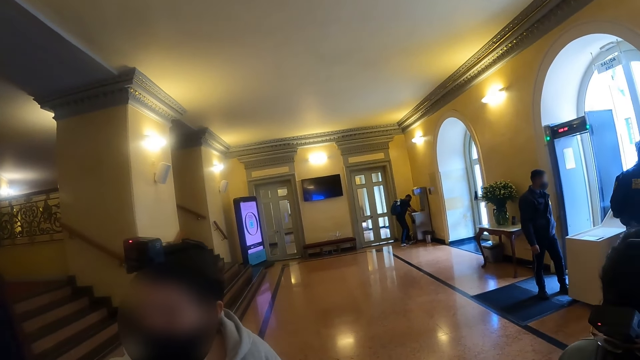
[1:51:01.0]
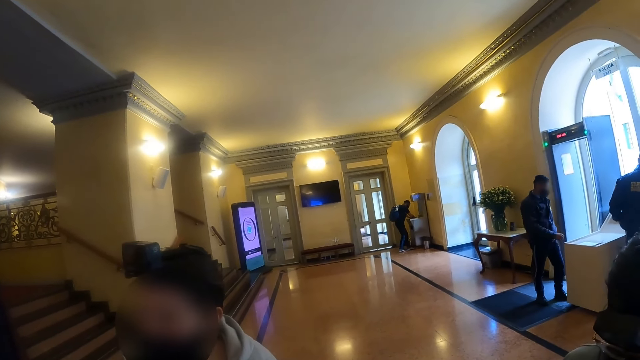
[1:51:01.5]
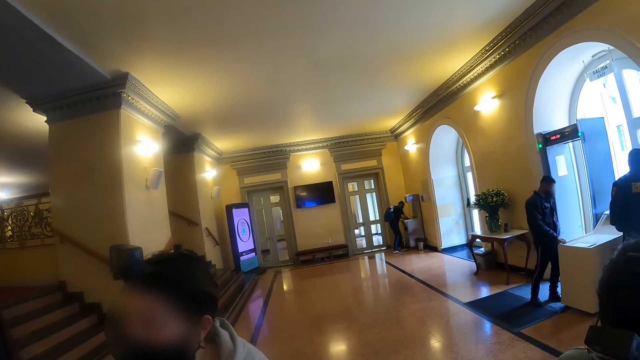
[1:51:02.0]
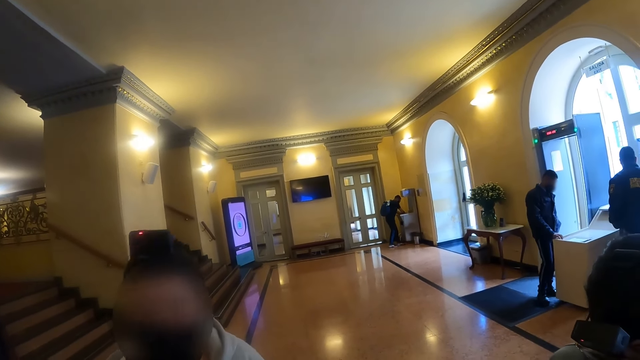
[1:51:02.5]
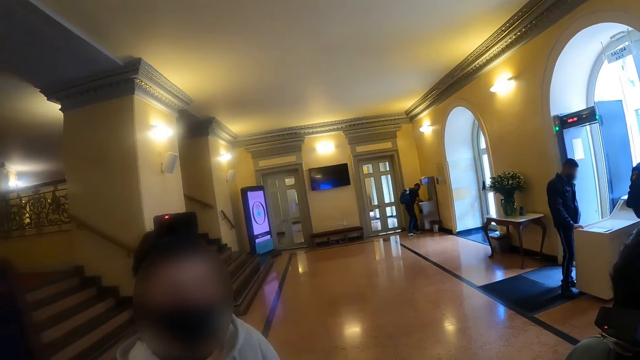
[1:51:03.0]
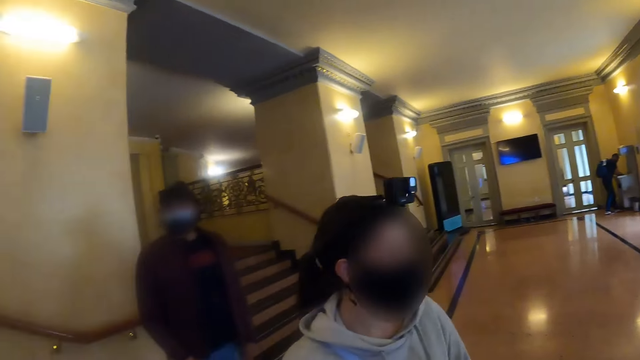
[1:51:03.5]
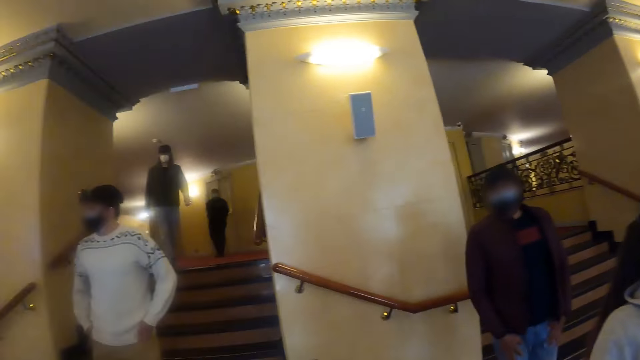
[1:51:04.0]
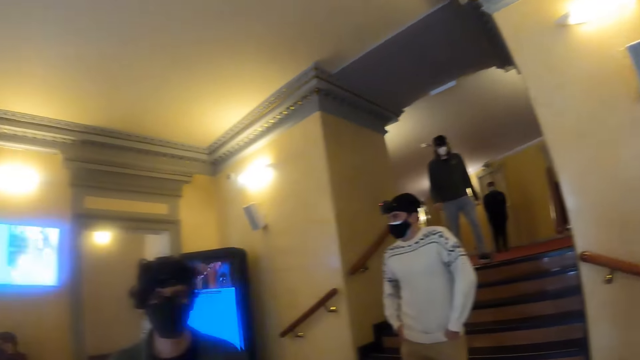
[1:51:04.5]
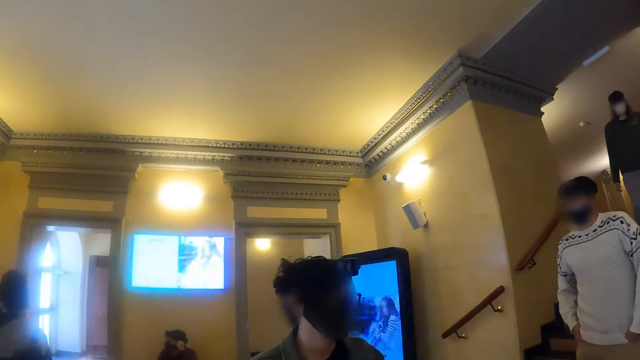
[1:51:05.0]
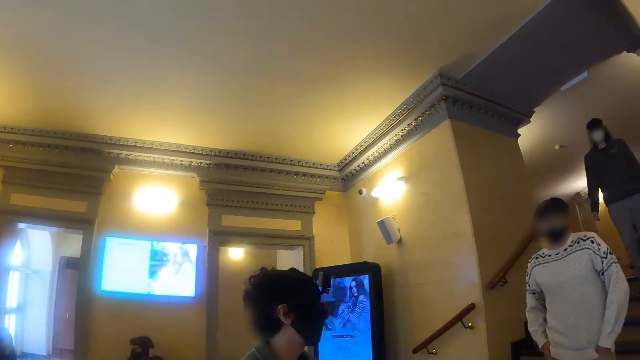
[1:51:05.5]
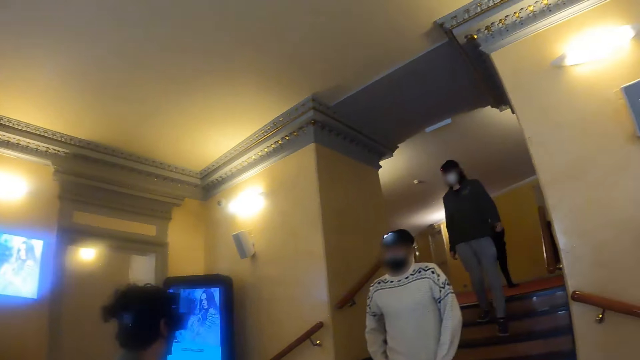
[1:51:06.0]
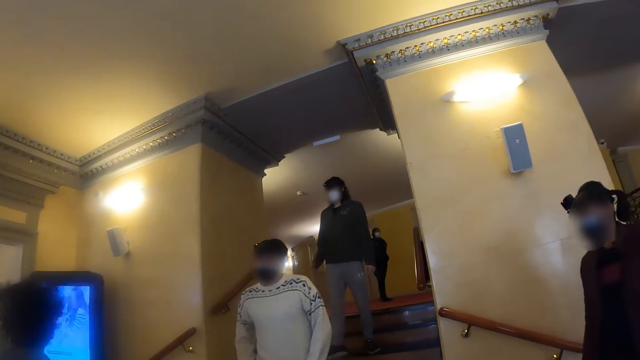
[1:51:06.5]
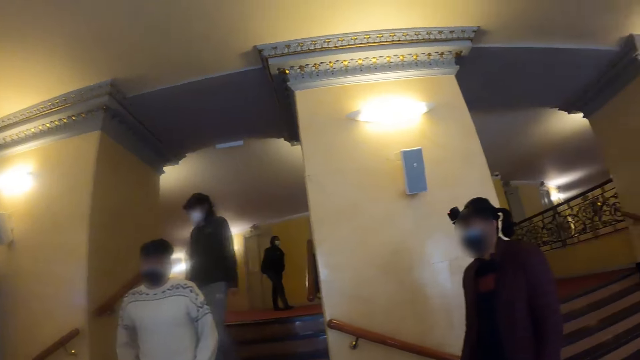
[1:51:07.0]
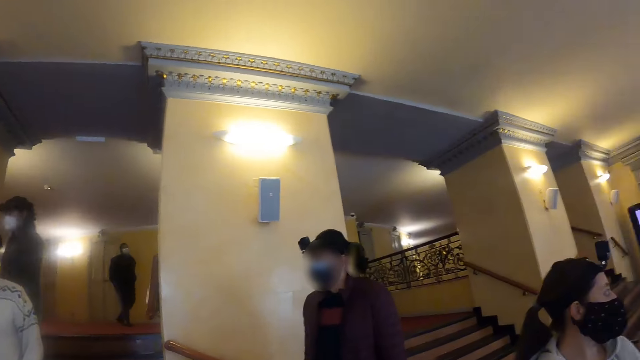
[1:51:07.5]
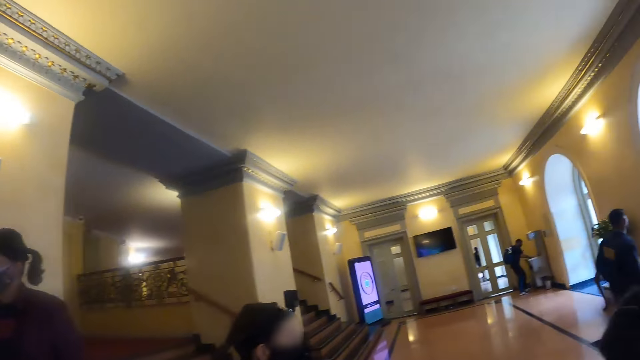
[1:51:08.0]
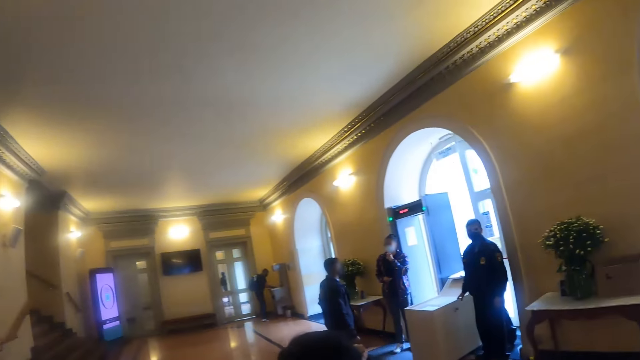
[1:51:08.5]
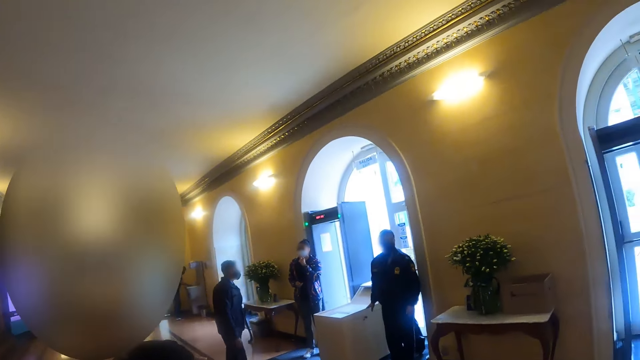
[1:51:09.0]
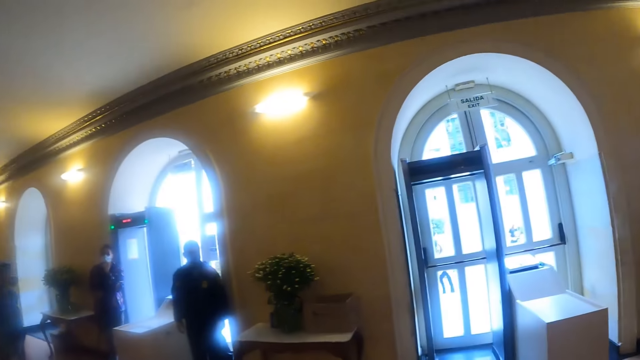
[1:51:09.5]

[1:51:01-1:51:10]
The camera wearer looks around the room.

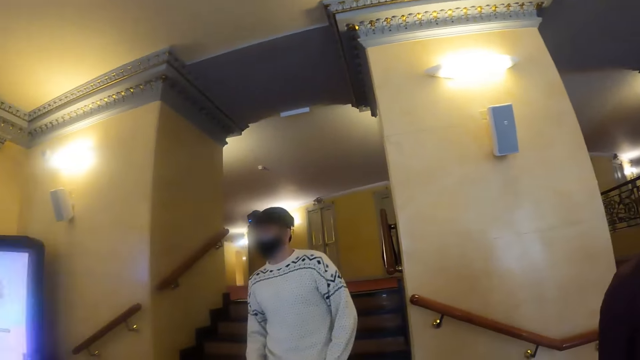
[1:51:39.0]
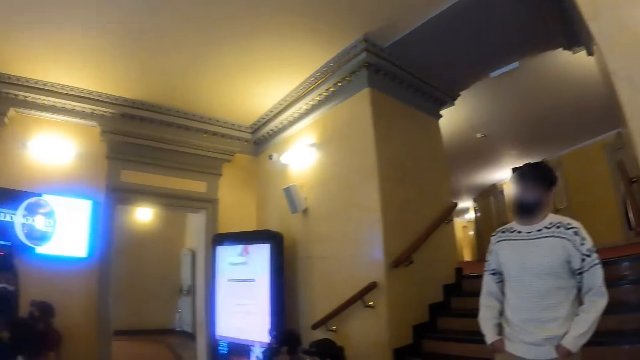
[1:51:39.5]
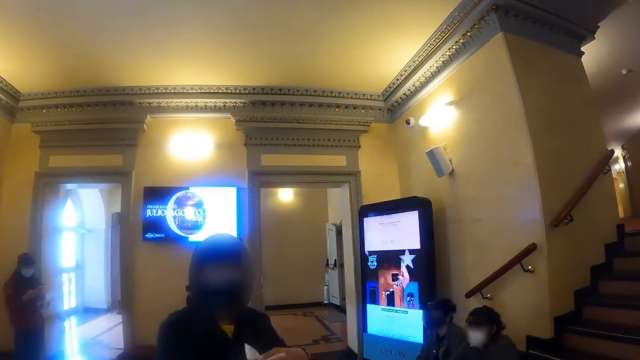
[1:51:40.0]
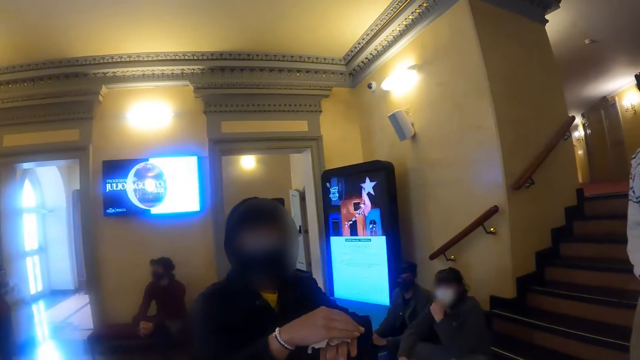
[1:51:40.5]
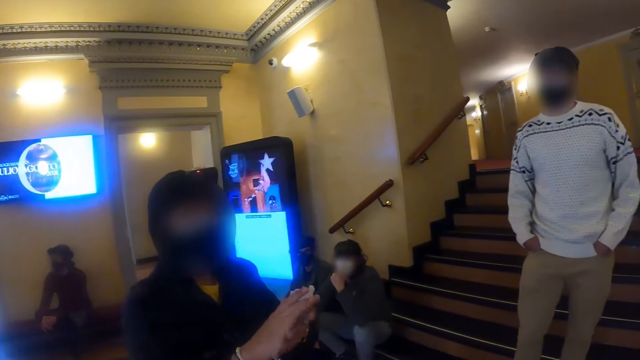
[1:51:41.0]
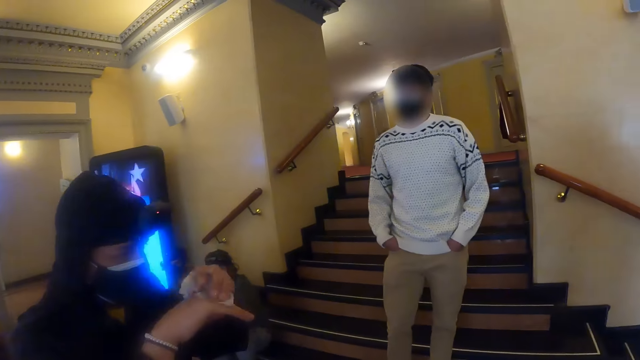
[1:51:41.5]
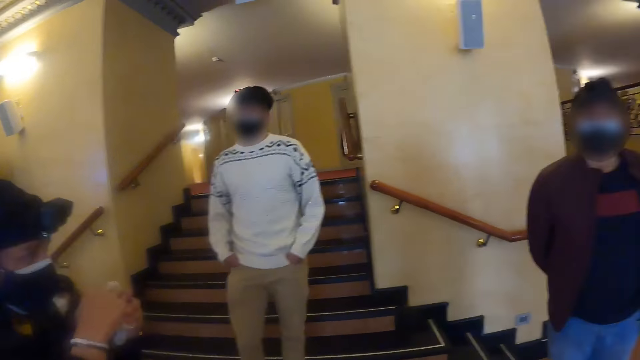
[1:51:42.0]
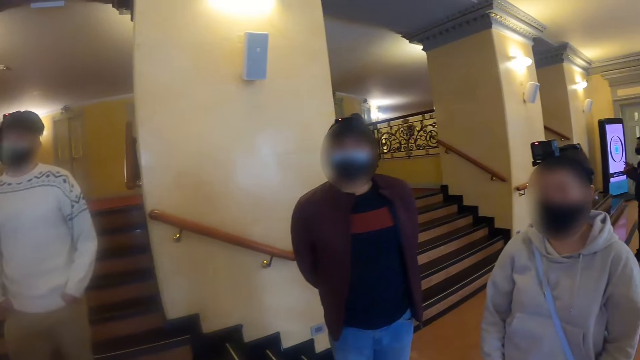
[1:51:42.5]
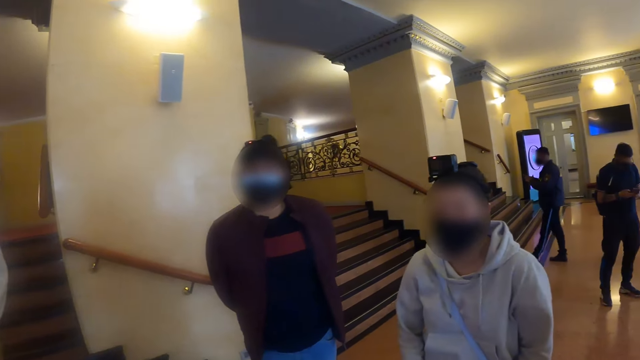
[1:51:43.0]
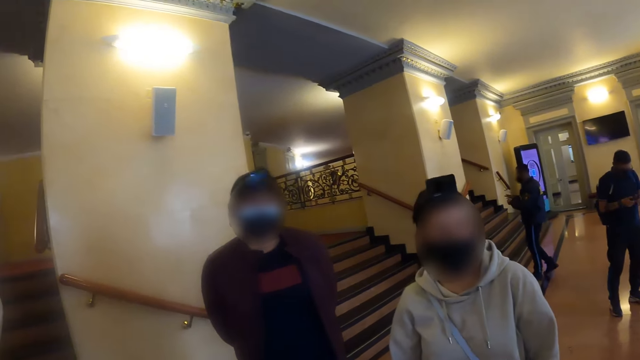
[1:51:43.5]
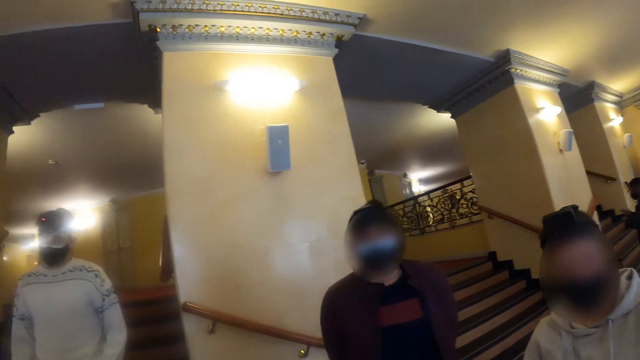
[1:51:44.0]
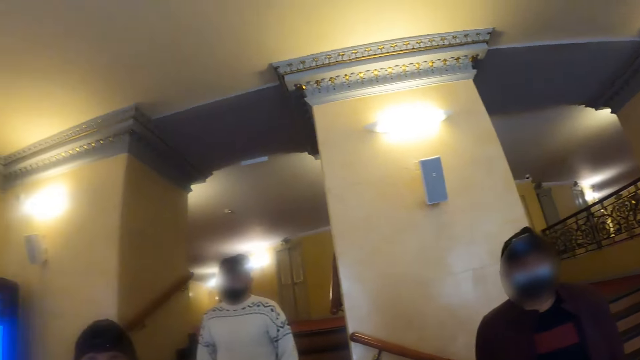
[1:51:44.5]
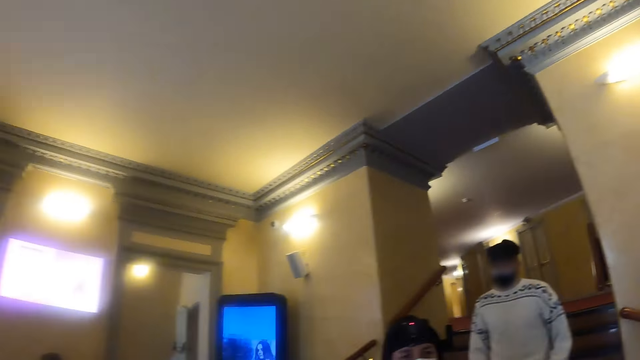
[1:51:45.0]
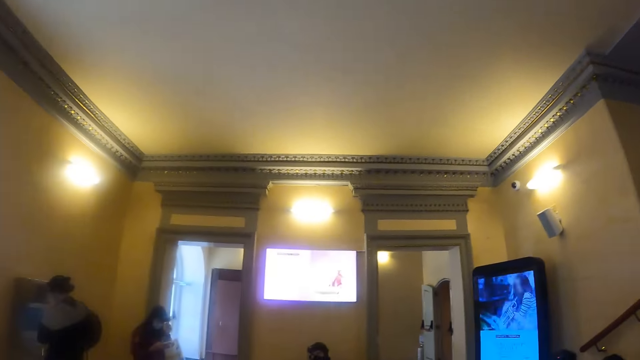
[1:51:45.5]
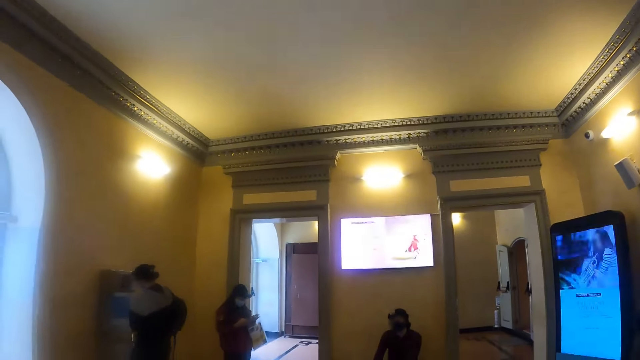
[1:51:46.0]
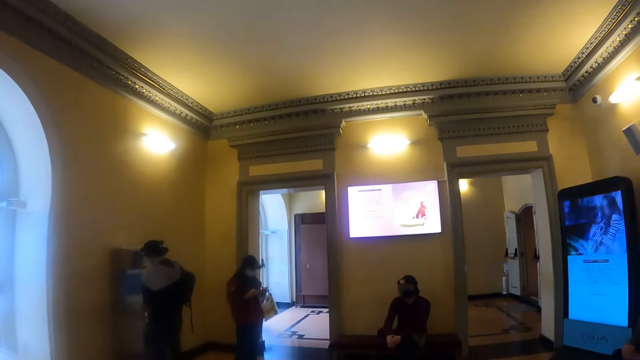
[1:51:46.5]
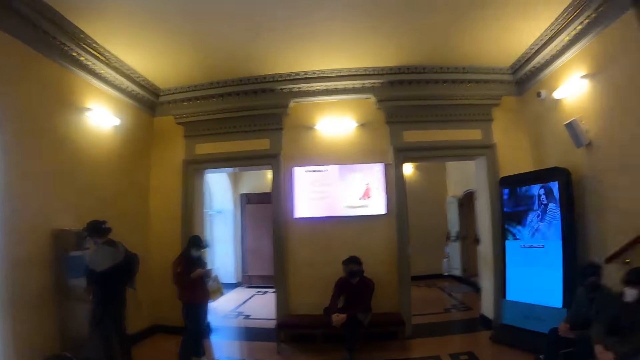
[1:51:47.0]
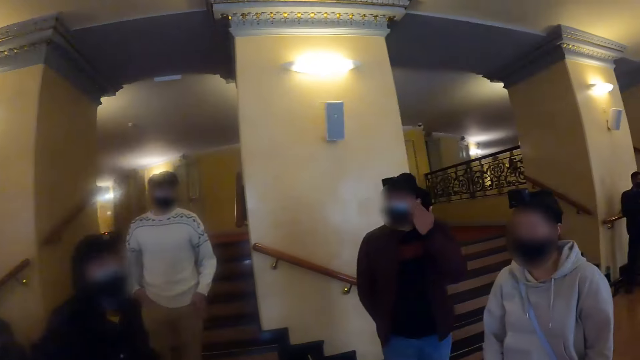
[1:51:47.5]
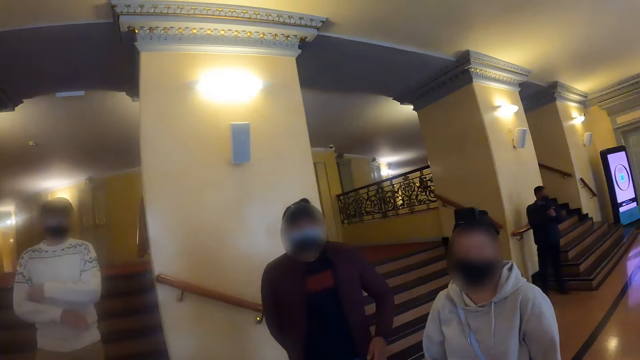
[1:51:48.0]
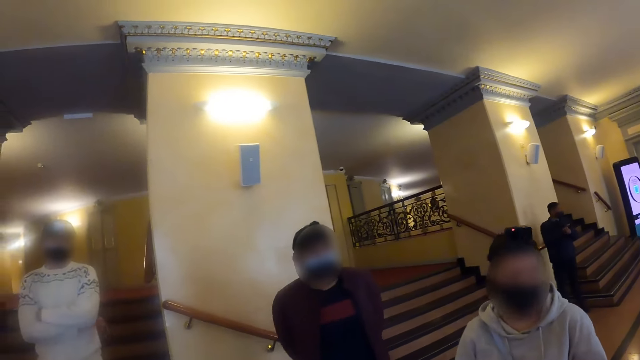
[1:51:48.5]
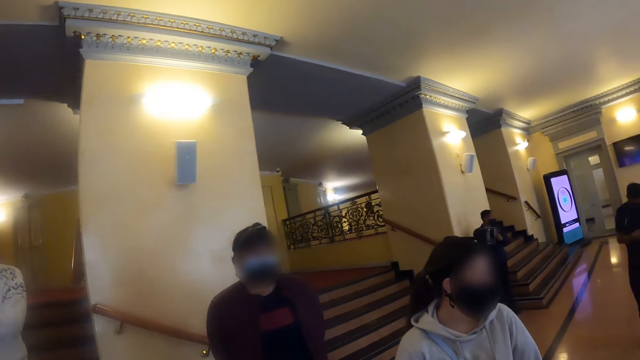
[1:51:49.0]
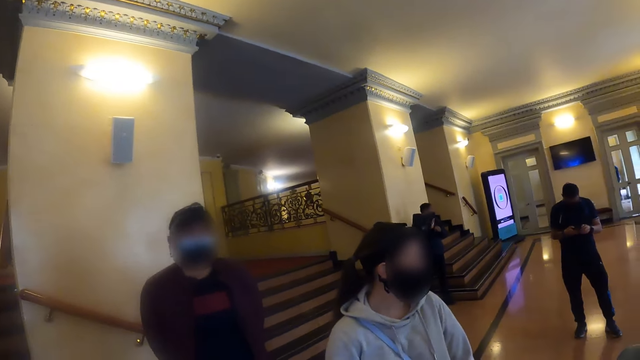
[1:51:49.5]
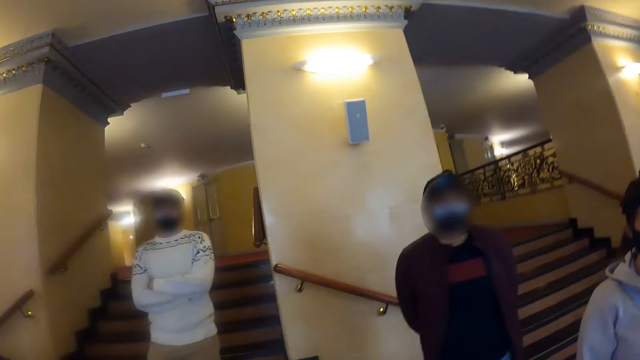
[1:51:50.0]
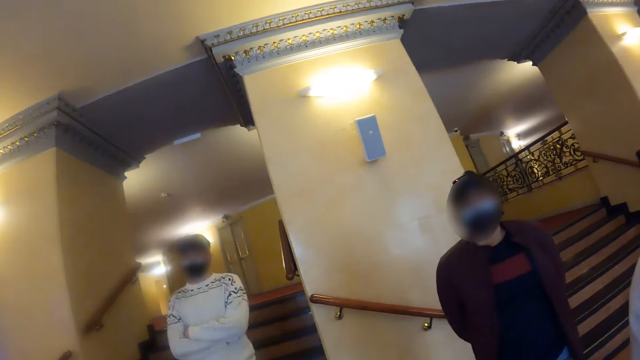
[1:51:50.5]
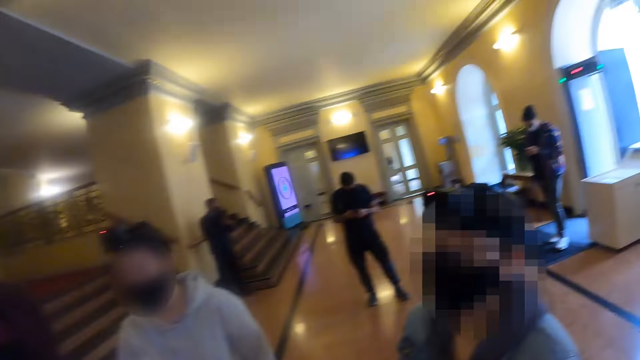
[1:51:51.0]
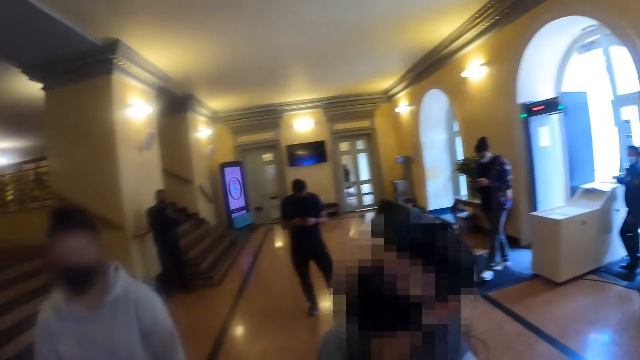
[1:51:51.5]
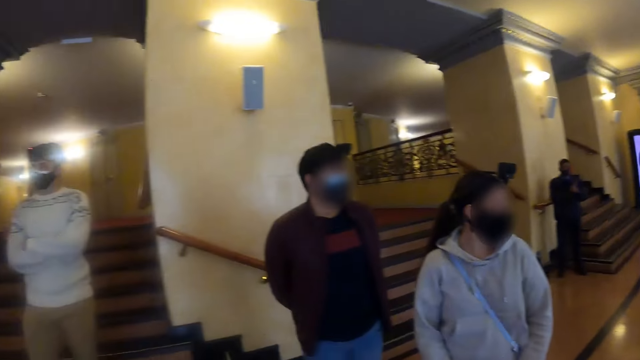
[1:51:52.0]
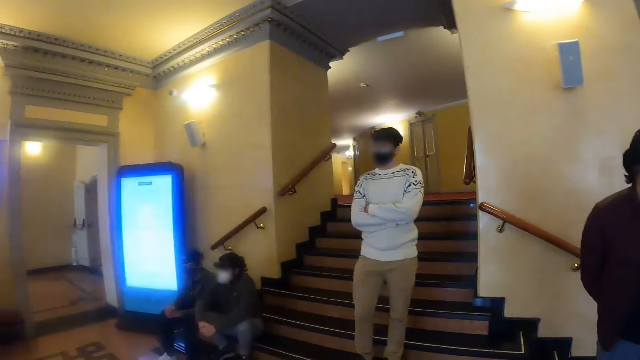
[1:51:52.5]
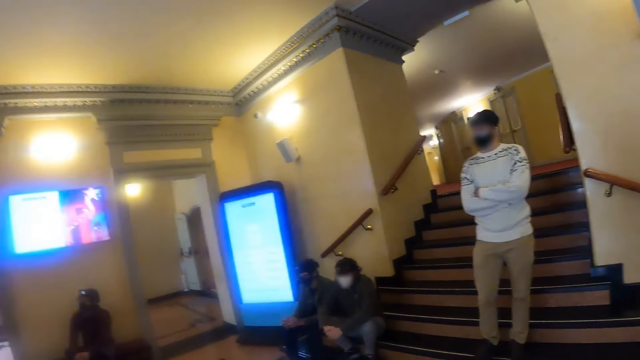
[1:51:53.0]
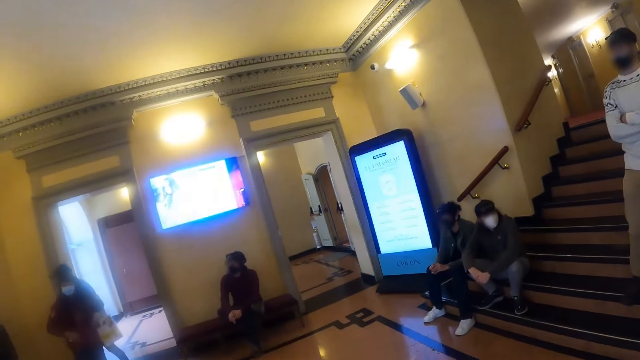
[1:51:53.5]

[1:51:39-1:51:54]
A man interacts with the camera wearer. The camera wearer looks around.
